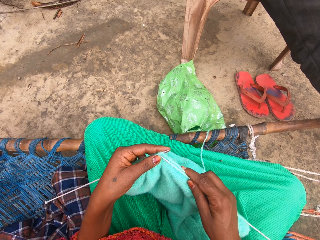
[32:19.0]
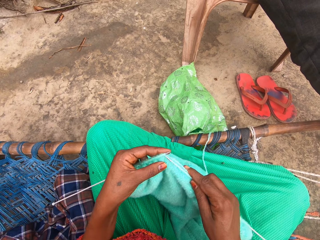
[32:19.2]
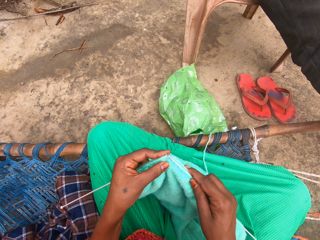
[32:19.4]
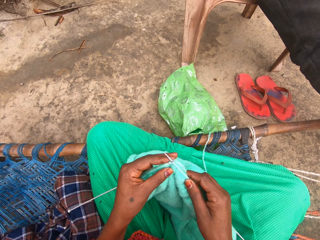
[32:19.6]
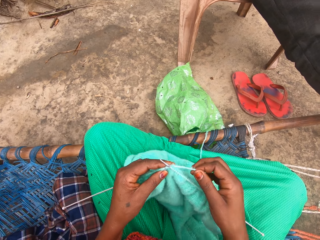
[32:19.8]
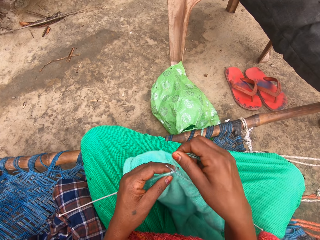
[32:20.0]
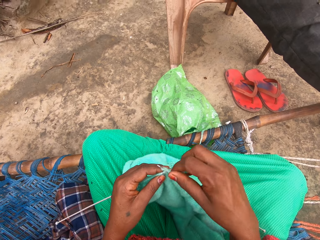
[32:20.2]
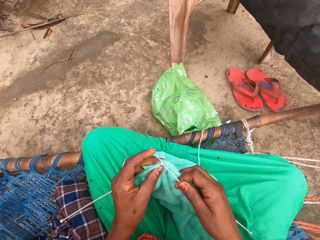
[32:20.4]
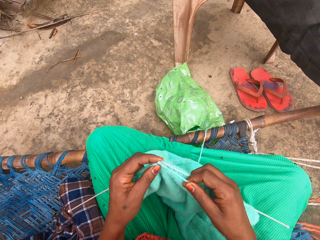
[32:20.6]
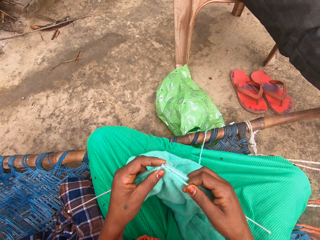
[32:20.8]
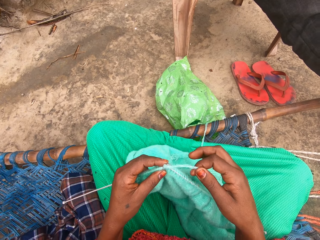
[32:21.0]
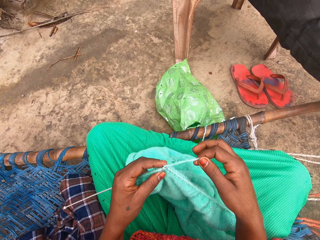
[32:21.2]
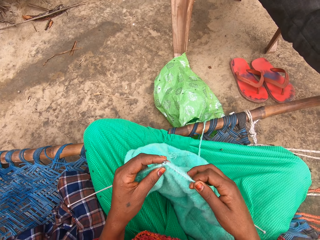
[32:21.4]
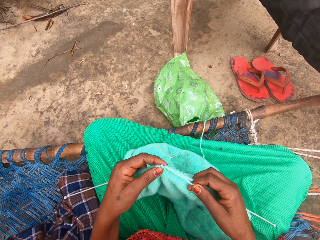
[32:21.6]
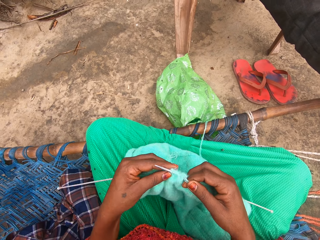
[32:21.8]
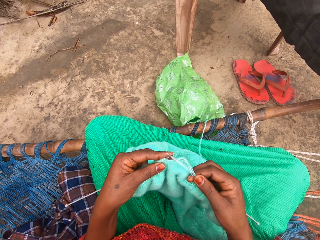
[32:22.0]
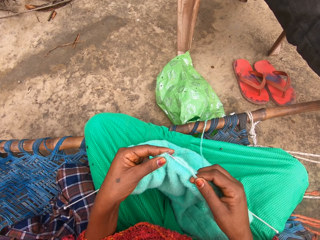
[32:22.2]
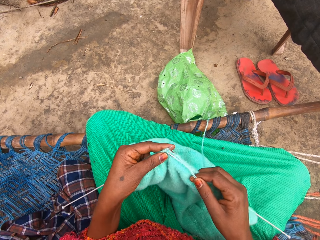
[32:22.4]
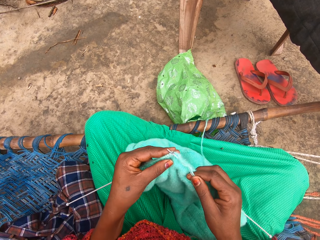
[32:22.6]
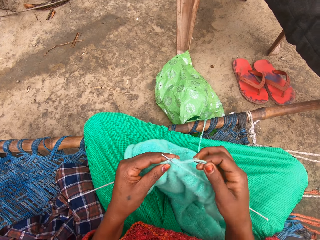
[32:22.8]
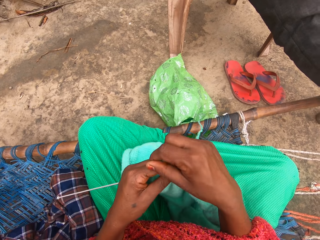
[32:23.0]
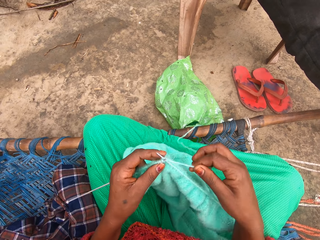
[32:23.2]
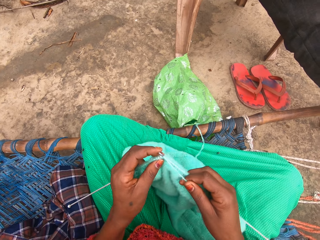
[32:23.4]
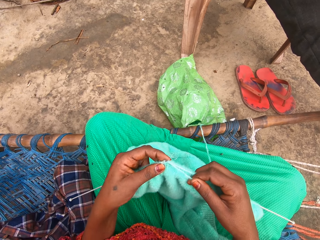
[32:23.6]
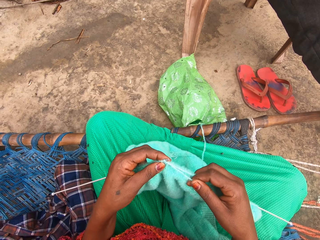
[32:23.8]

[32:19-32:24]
The camera wearer knits with the yarn and knitting pin.

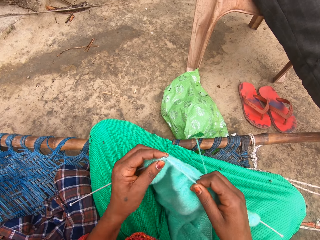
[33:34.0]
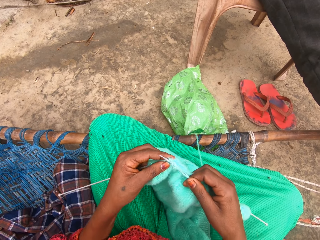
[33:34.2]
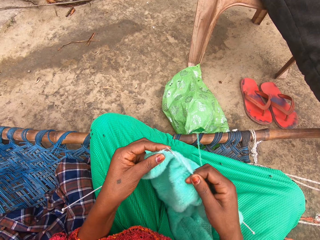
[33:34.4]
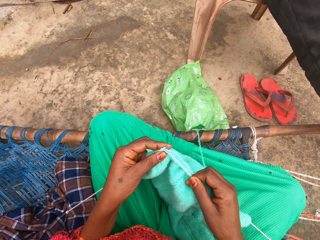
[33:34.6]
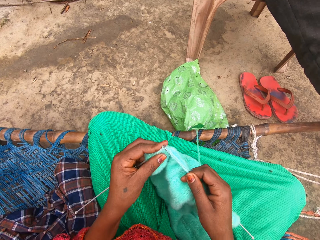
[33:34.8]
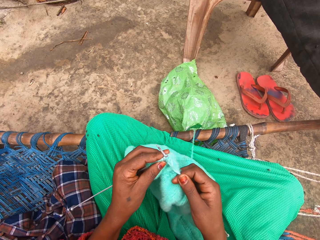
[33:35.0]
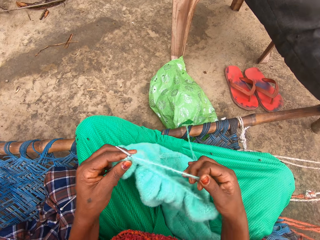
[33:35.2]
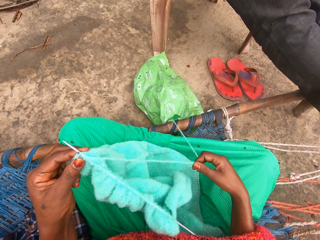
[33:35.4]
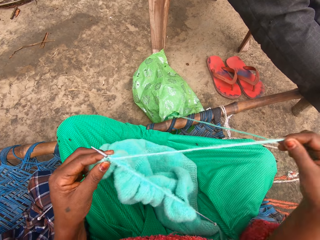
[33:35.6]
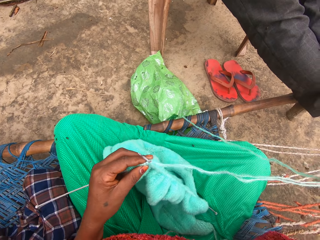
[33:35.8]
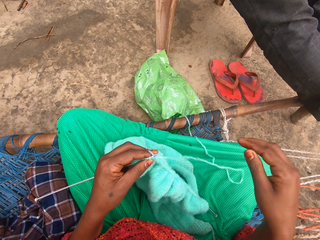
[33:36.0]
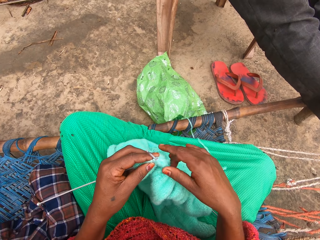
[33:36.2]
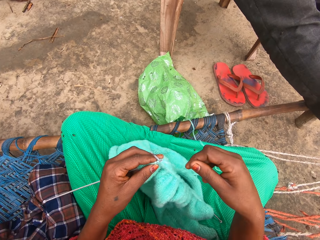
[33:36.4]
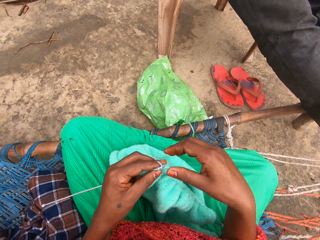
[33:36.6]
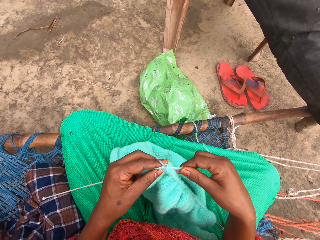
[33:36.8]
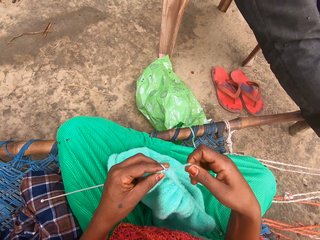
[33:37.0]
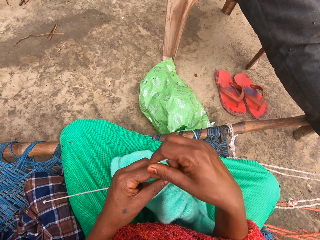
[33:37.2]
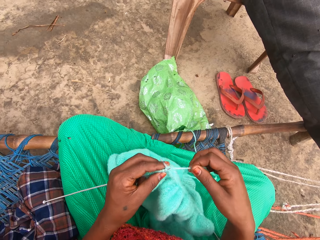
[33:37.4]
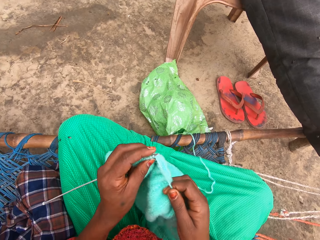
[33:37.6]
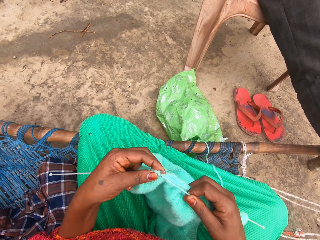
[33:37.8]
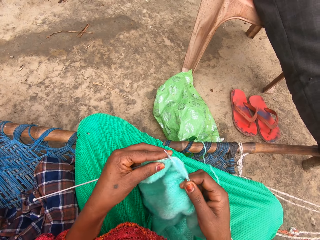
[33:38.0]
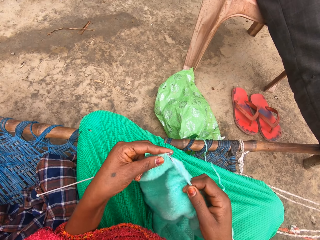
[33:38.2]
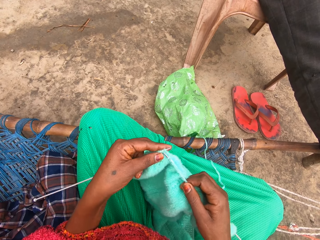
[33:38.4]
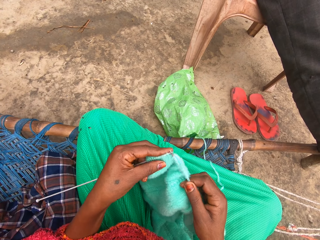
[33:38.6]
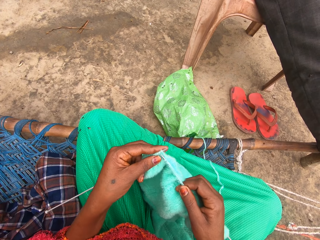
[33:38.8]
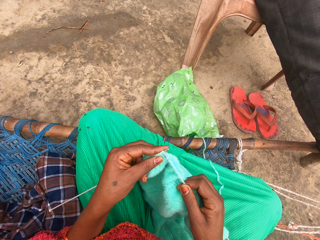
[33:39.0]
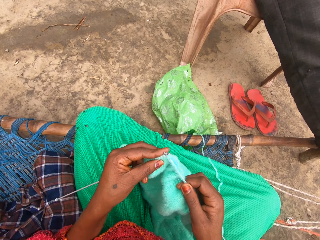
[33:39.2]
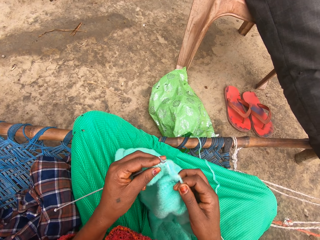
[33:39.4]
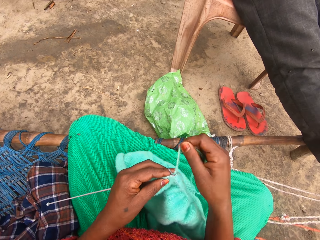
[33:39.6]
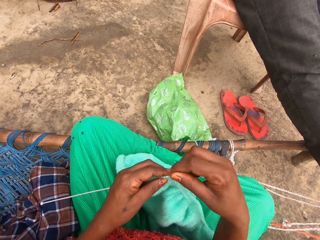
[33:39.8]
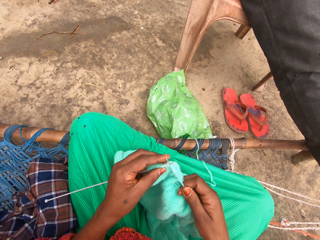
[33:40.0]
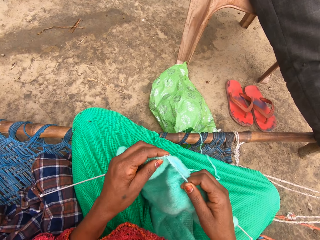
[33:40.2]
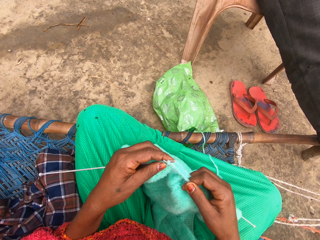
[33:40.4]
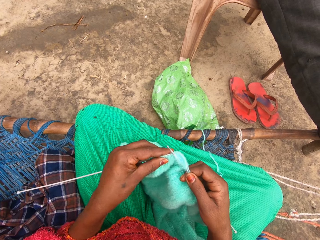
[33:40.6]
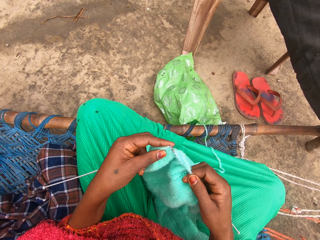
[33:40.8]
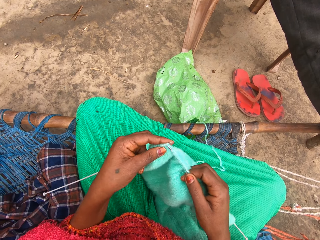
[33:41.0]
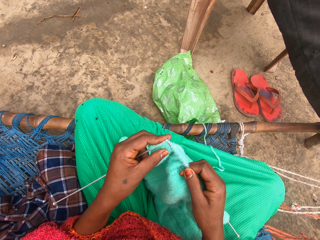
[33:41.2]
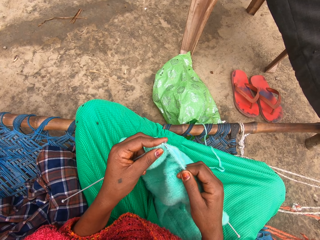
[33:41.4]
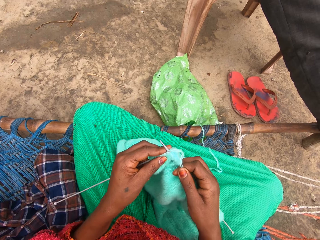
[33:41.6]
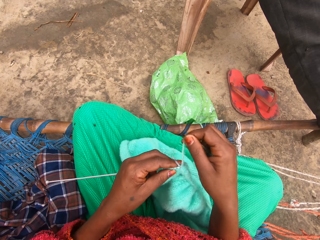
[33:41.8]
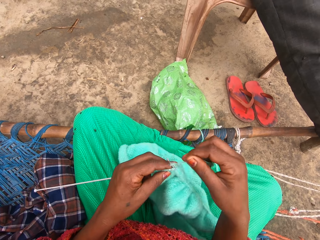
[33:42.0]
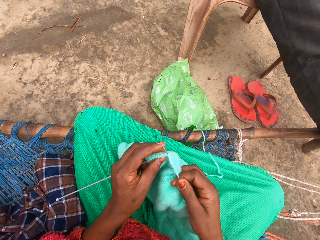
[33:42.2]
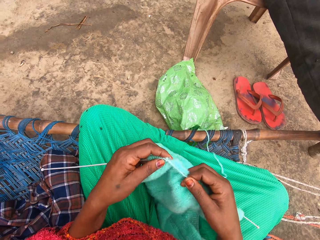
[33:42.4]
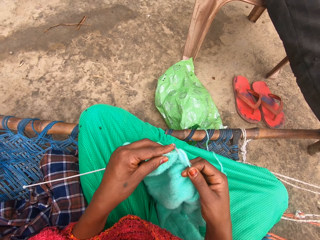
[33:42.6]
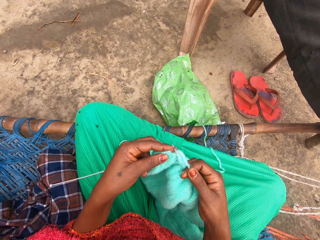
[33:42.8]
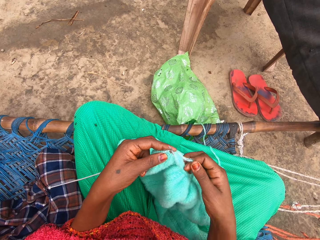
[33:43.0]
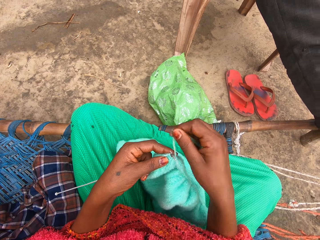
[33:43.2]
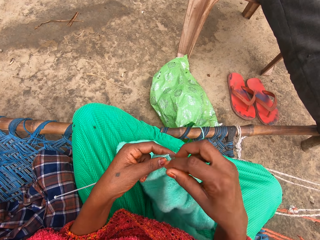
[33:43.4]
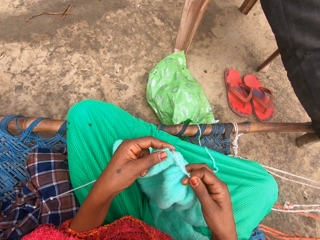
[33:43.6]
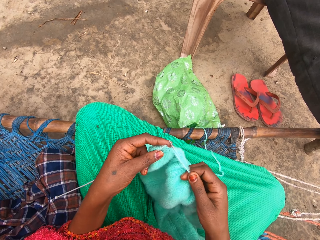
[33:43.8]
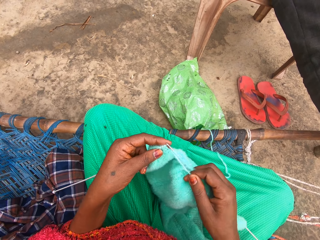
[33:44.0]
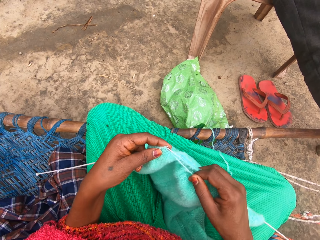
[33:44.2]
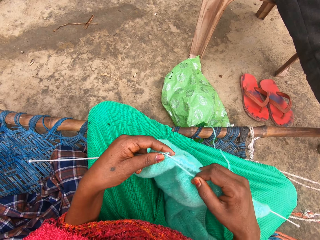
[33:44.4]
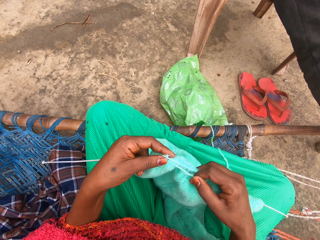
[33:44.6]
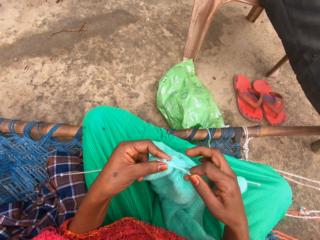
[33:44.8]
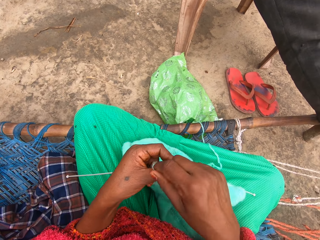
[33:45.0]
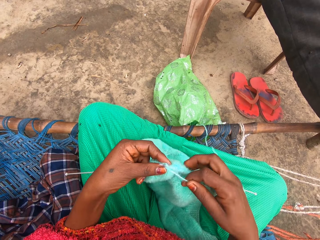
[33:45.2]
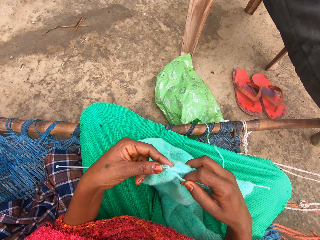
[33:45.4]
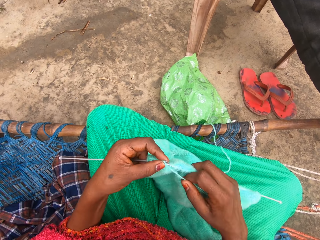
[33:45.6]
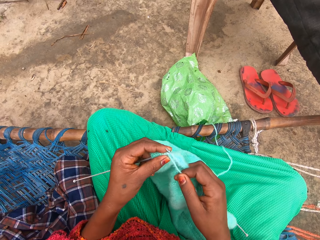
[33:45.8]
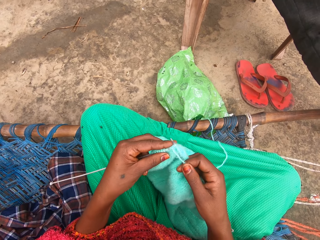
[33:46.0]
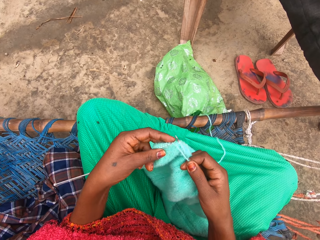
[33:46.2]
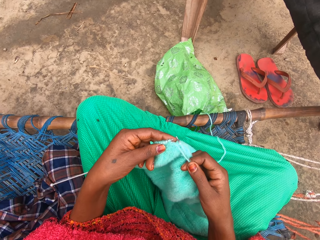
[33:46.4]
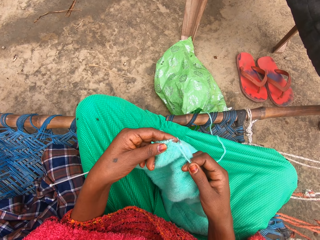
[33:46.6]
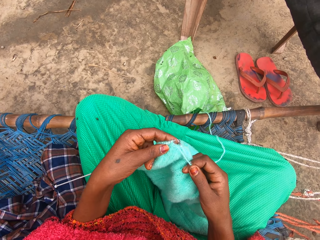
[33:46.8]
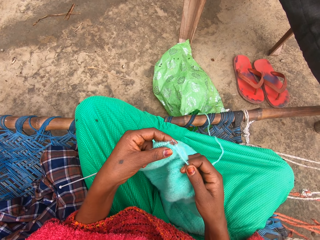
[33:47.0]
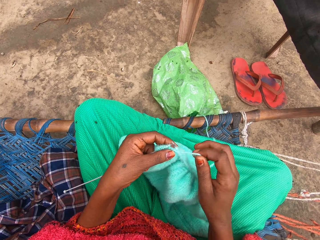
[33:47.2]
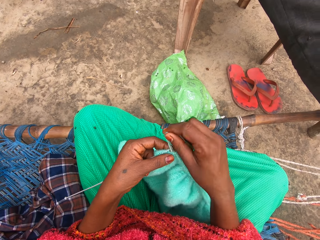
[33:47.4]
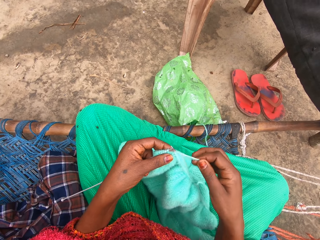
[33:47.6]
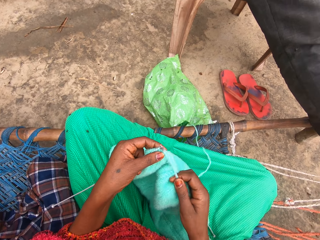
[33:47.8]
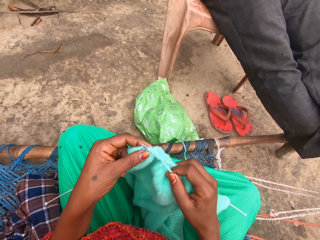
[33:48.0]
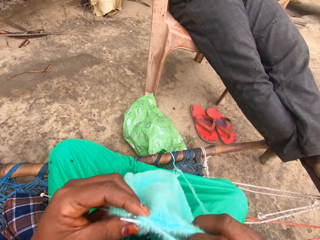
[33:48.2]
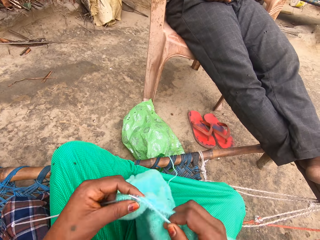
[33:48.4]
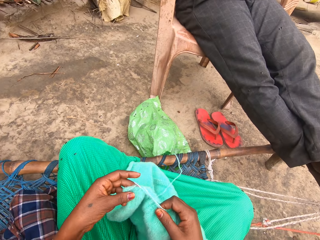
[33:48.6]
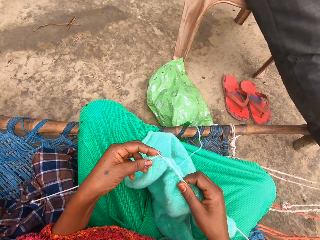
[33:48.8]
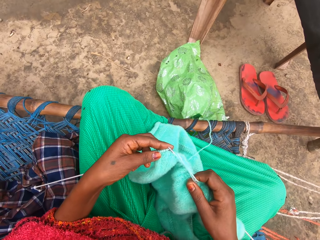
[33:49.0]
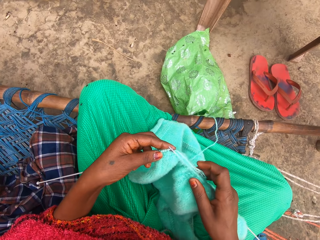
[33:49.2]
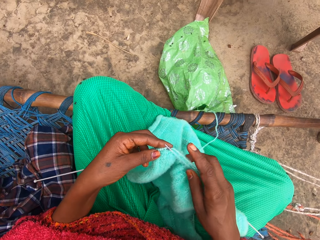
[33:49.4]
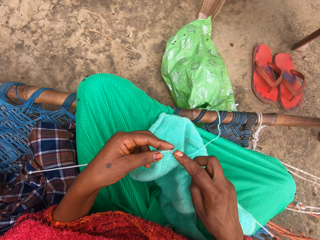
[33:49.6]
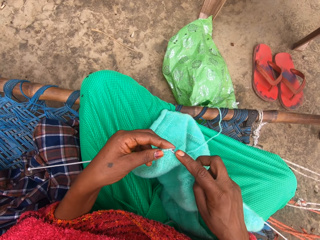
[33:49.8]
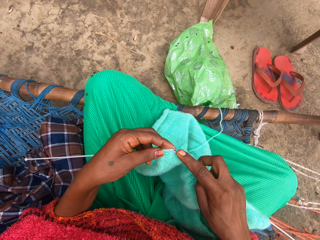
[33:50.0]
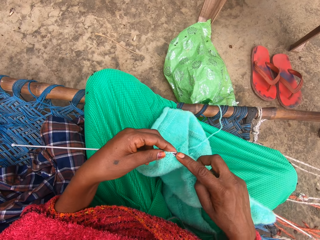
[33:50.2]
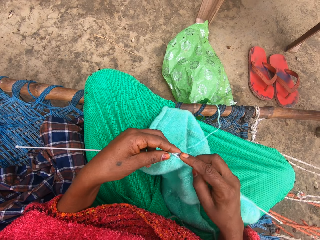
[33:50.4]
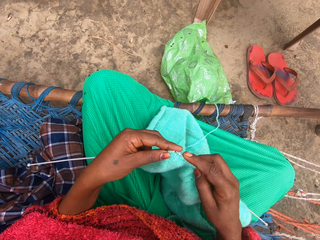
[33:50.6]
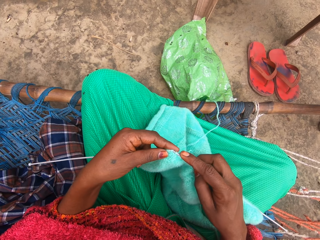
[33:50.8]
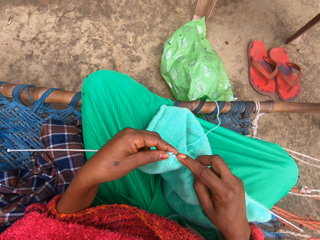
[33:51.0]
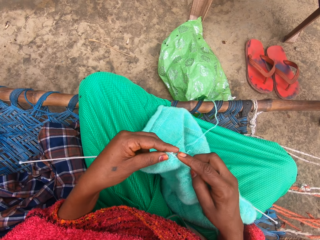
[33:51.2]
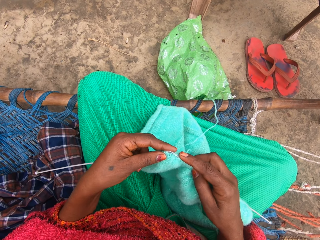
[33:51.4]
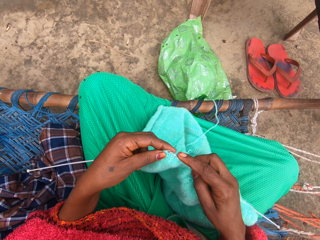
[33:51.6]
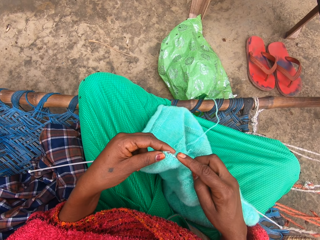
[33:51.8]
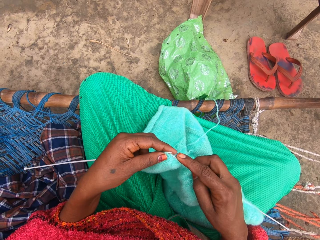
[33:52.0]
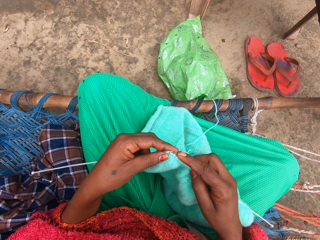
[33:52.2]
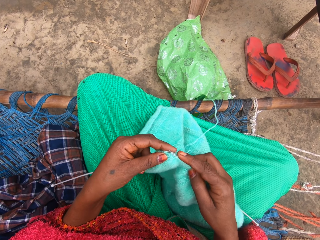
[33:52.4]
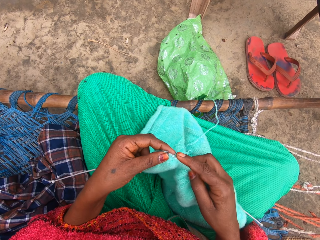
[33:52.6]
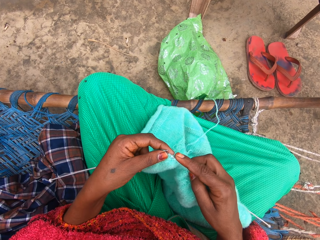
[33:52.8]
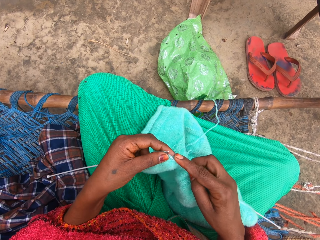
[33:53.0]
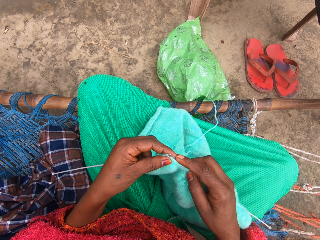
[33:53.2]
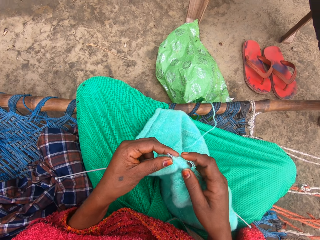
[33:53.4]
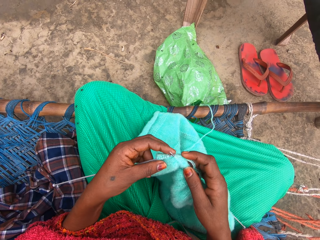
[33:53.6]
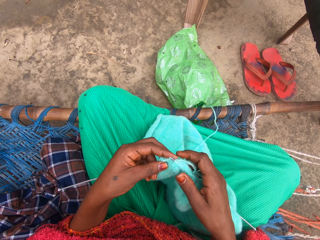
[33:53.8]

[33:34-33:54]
The camera wearer adjusts the yarn with her right hand. She knits with the yarn and knitting pin. She lifts the knit. She lowers the knit. She knits with the yarn and knitting pin.
